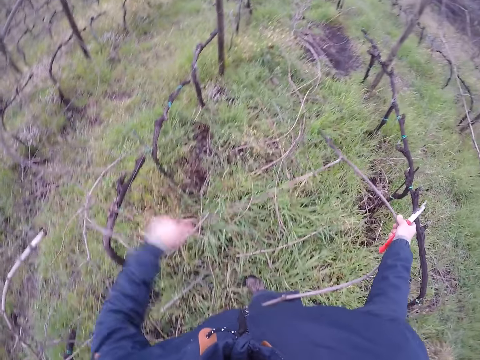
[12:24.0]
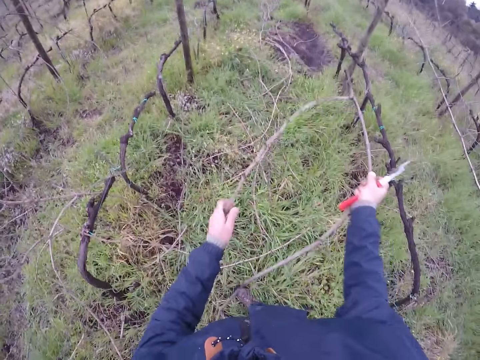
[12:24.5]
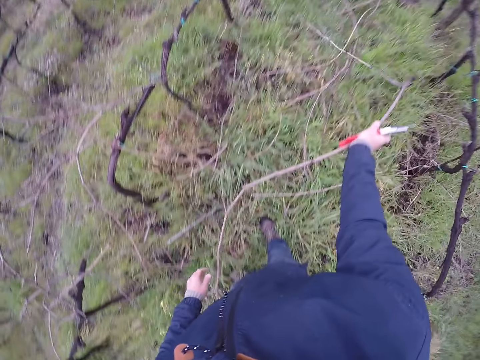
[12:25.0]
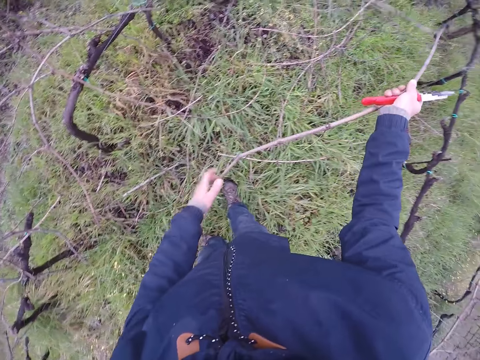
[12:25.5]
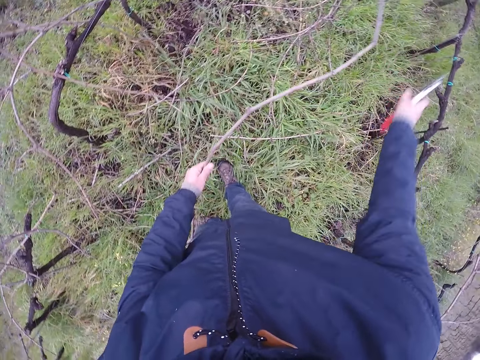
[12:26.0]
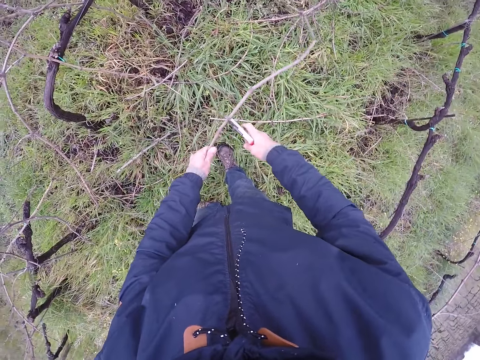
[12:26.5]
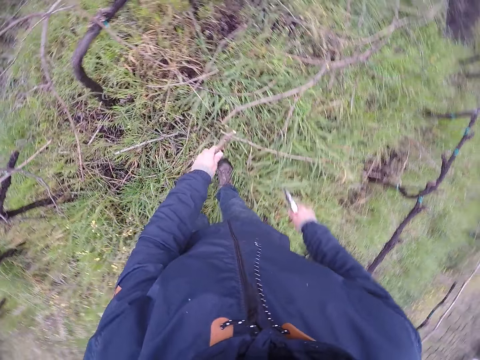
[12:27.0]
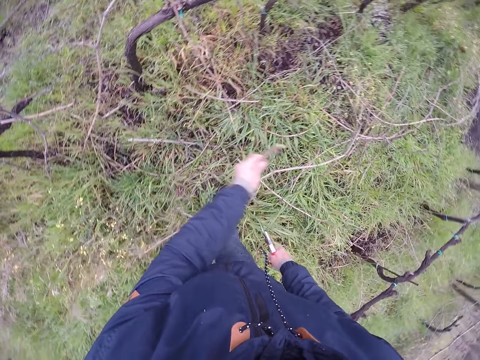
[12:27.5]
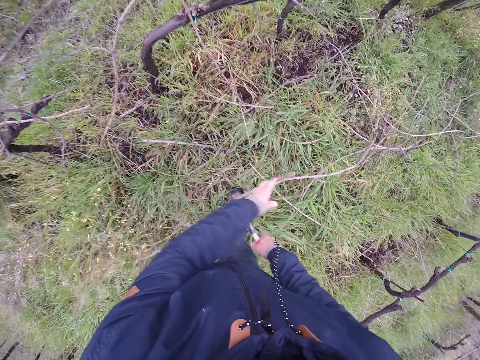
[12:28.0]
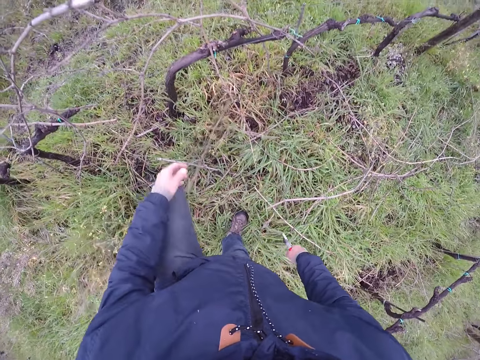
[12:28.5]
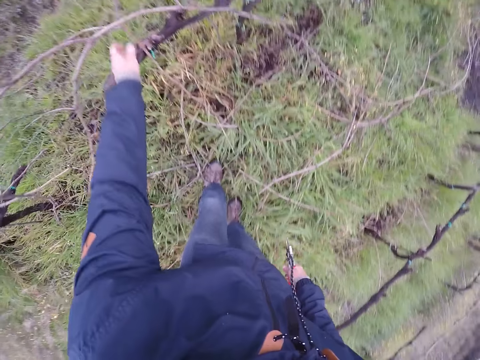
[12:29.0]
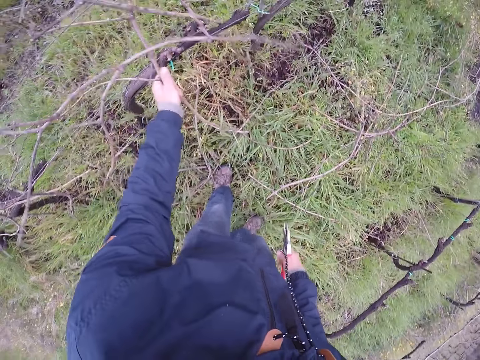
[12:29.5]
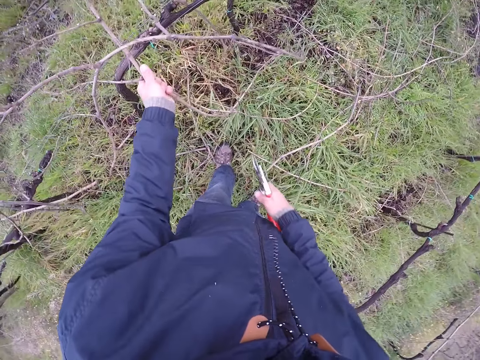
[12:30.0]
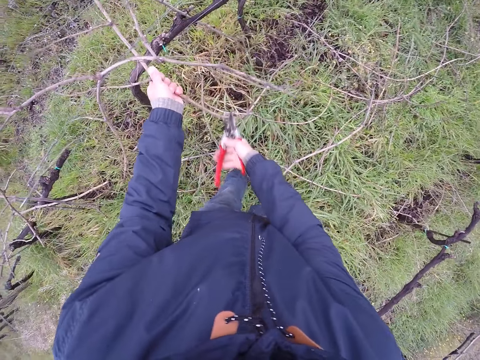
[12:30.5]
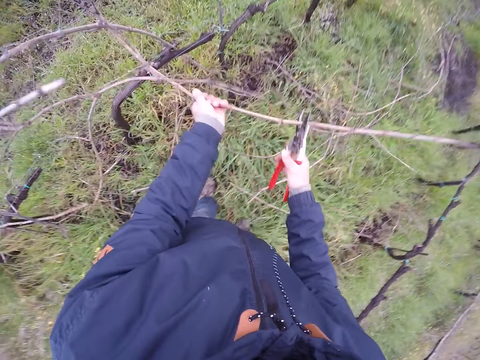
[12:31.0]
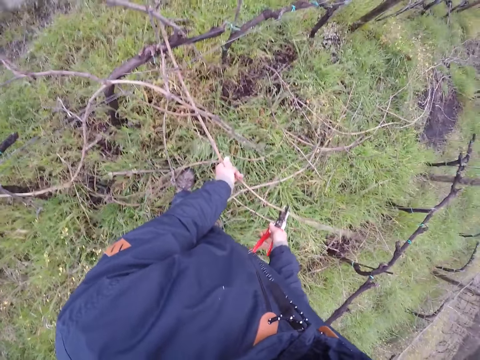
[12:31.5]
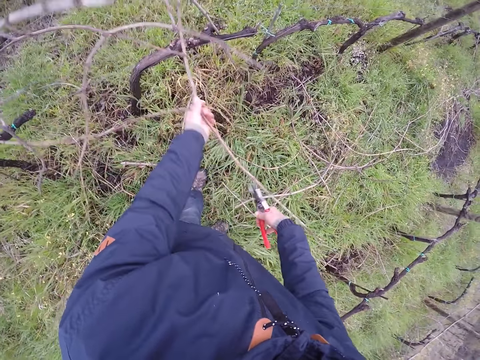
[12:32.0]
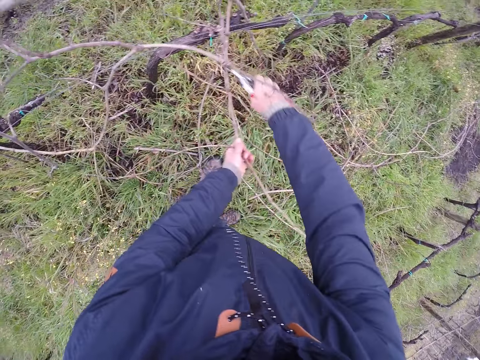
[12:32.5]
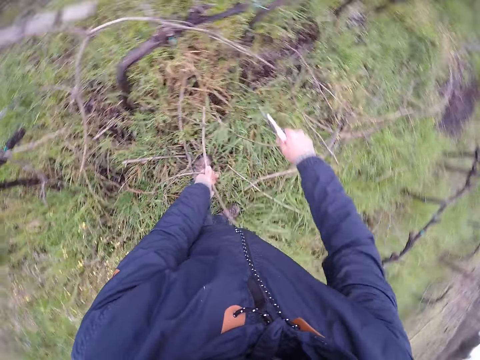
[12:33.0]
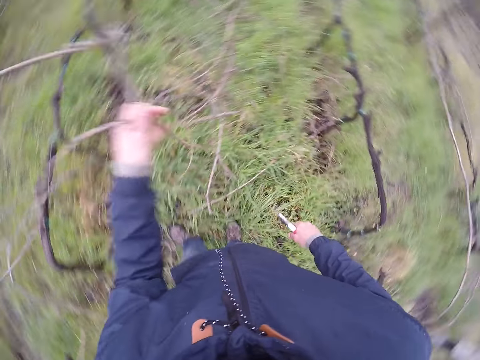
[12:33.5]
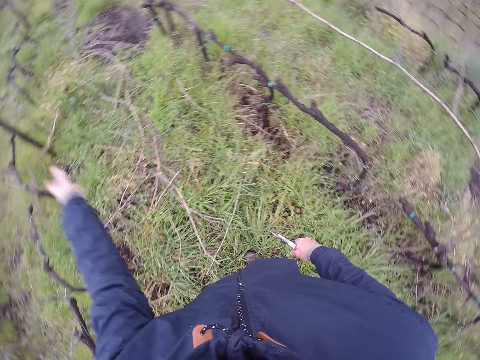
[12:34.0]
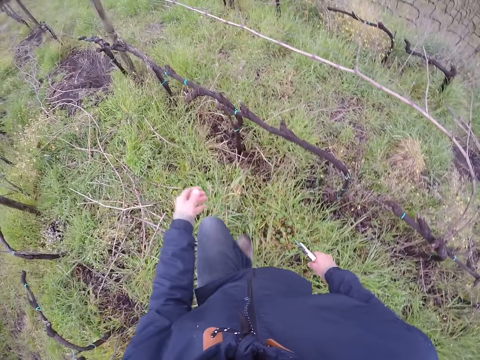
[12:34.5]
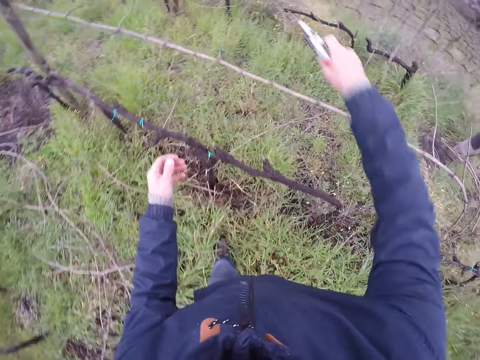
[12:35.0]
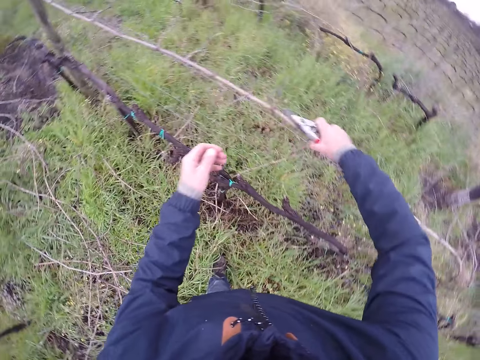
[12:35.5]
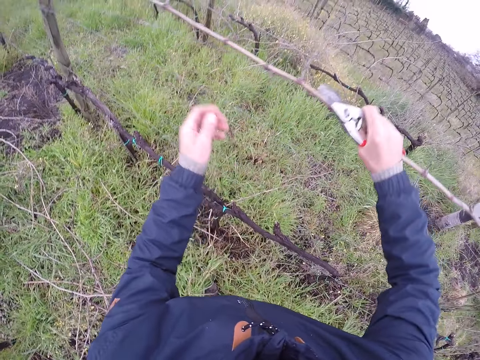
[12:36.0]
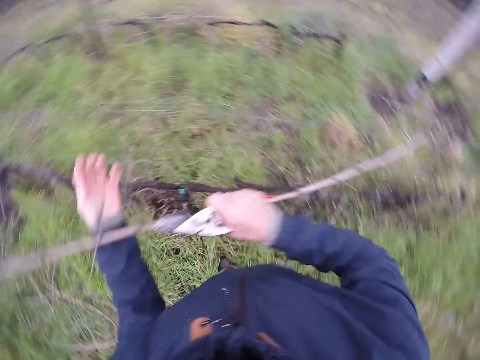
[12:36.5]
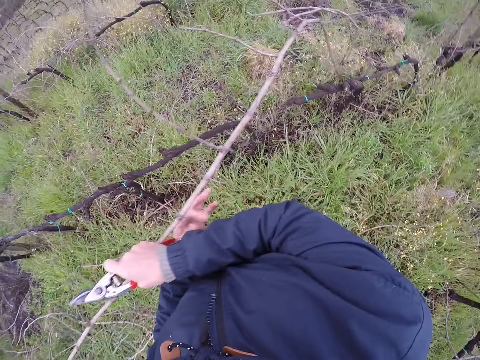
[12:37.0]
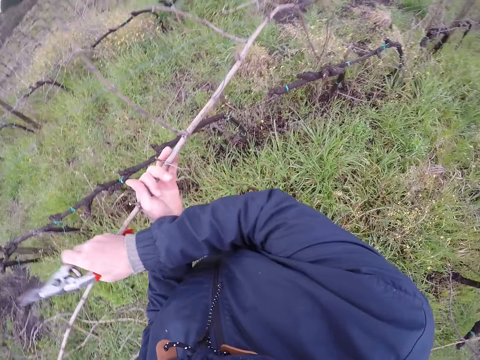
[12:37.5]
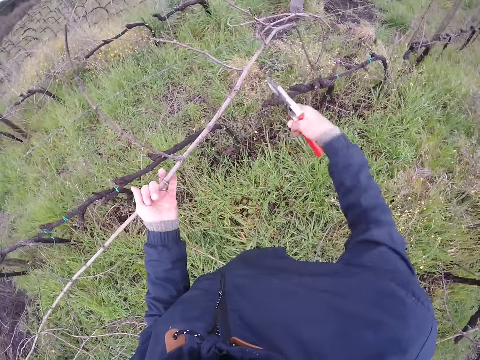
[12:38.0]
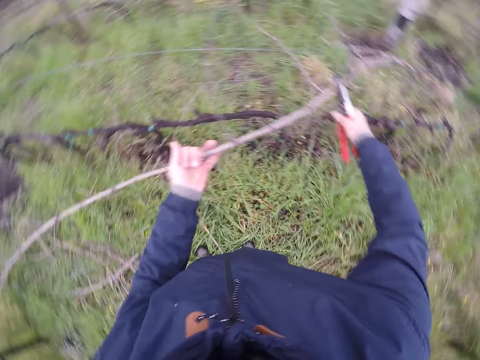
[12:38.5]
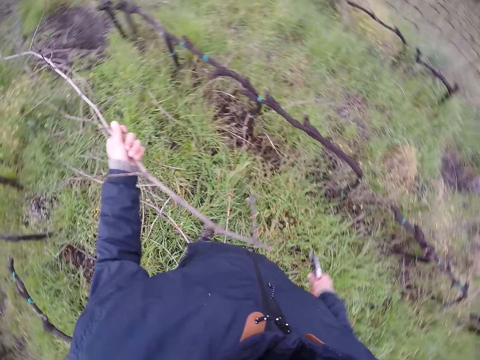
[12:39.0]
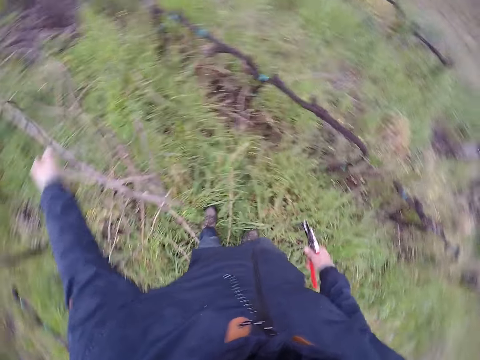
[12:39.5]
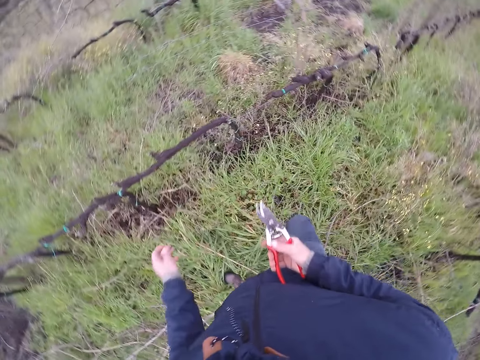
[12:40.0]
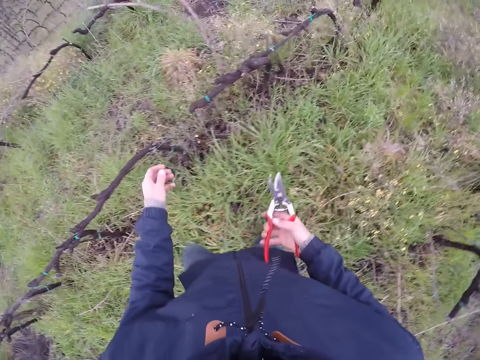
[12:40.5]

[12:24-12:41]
The camera wearer throws the branch on the ground. He cuts the branch with the cutter in his right hand. He drops the branch on the ground with his left hand. He holds a branch with his left hand. He moves the branch. He cuts the branch with the cutter, the pruning shears, in his right hand. He moves the branch. He drops the branch on the ground with his left hand. He holds a branch with his right hand. He moves the branch. He passes the branch from his left hand to his right hand. He cuts the branch with the cutter in his right hand. He drops the branch on the ground with his left hand. He moves the branch.

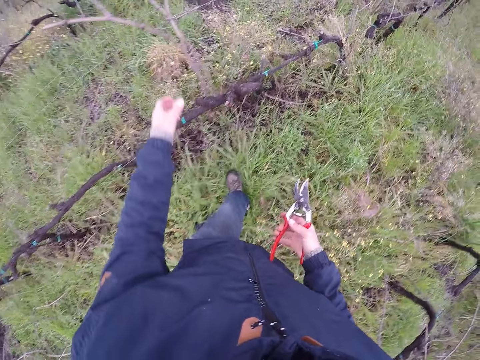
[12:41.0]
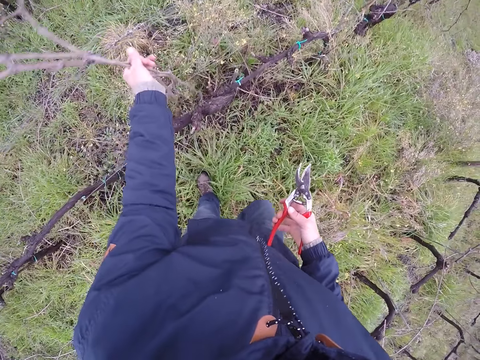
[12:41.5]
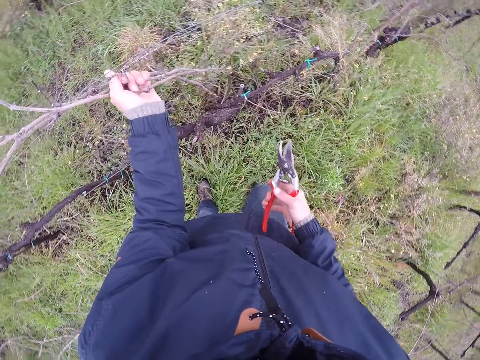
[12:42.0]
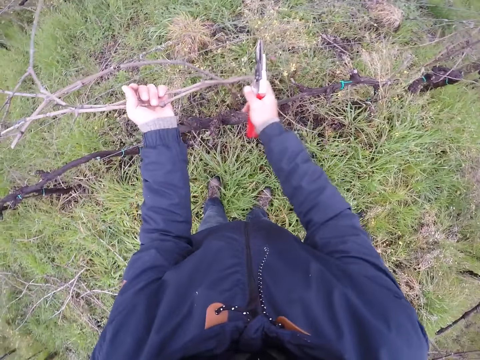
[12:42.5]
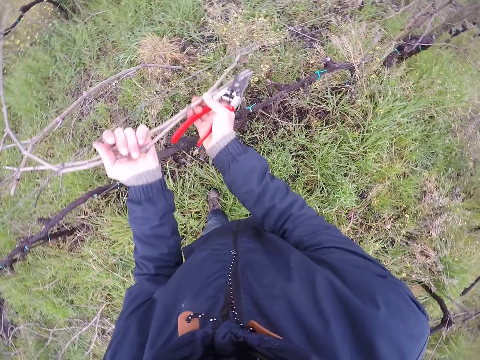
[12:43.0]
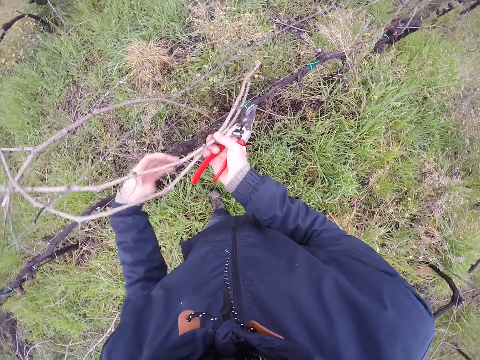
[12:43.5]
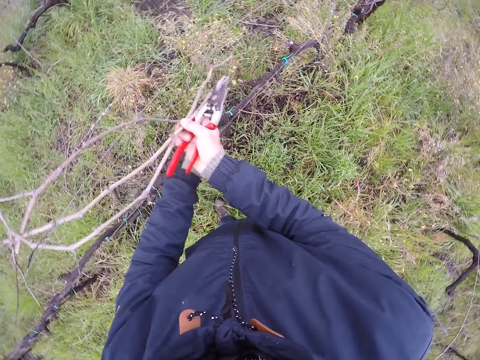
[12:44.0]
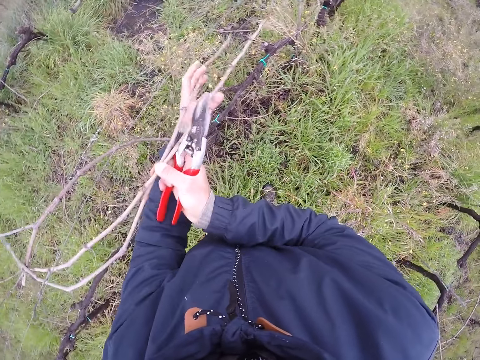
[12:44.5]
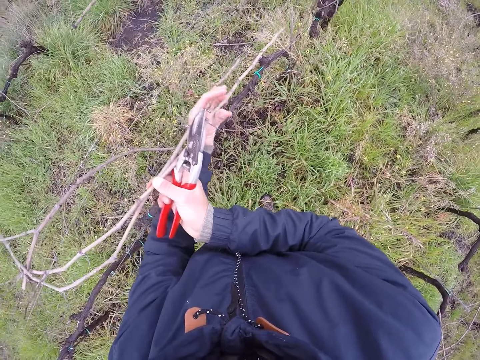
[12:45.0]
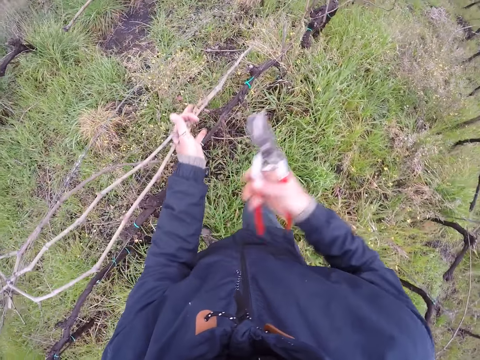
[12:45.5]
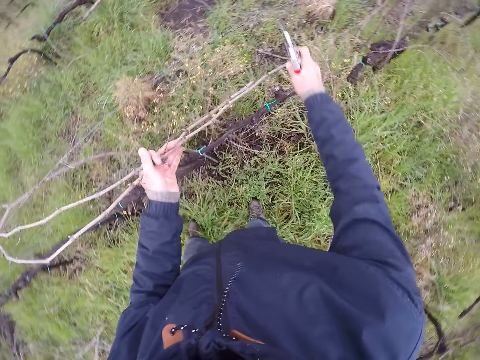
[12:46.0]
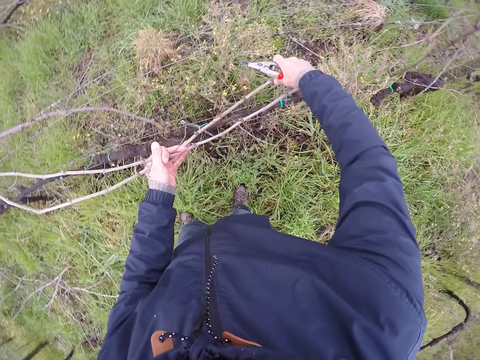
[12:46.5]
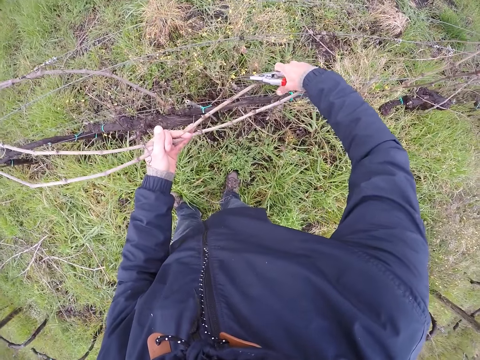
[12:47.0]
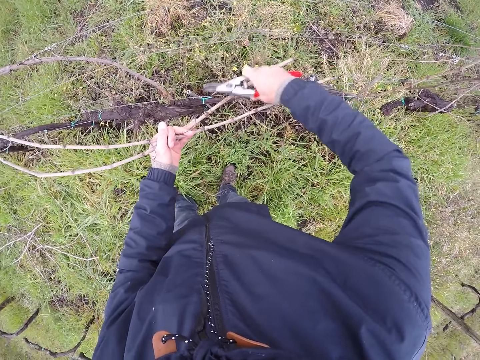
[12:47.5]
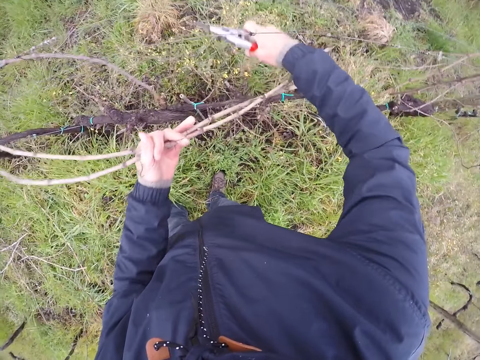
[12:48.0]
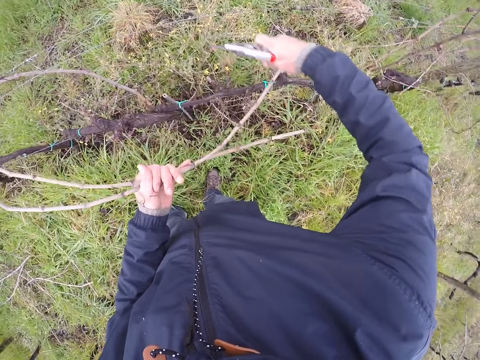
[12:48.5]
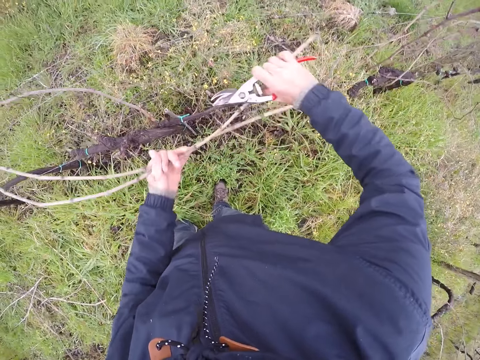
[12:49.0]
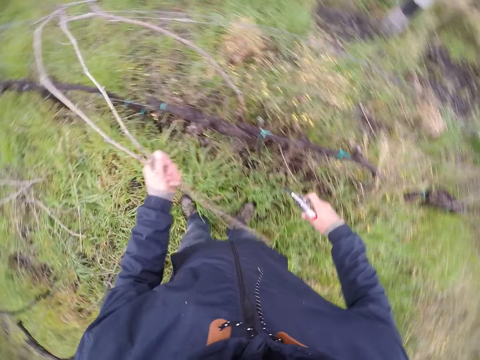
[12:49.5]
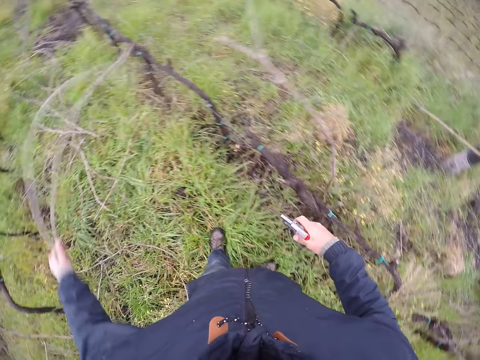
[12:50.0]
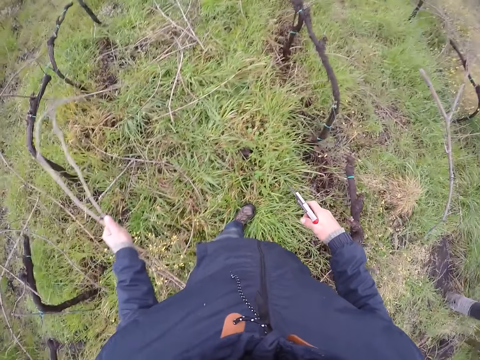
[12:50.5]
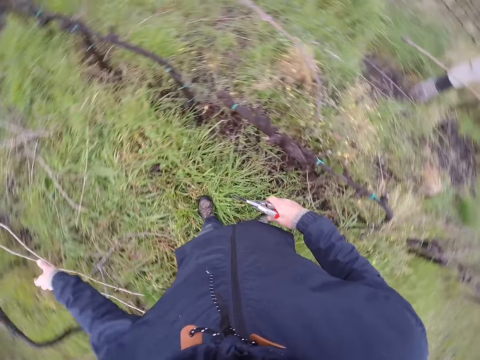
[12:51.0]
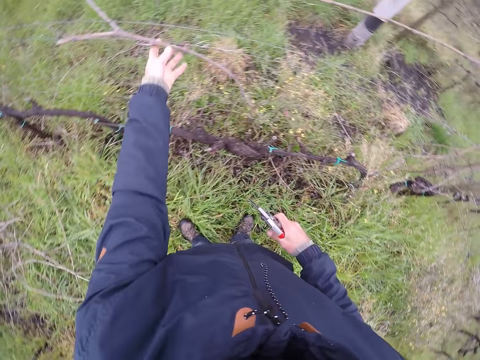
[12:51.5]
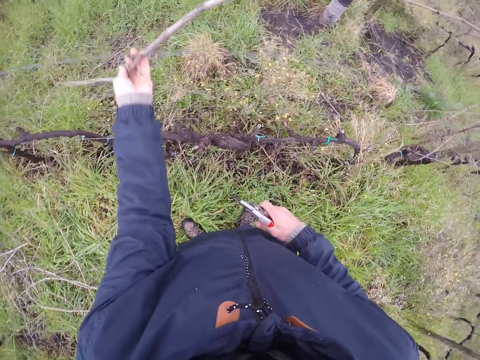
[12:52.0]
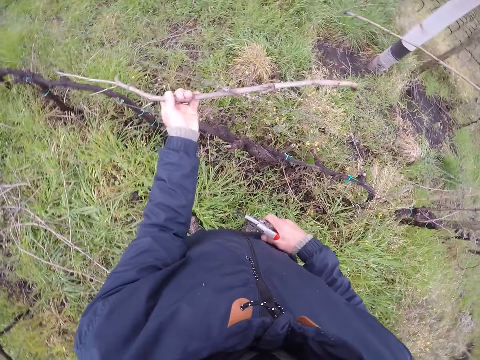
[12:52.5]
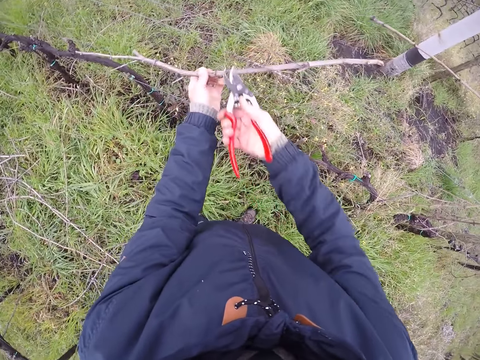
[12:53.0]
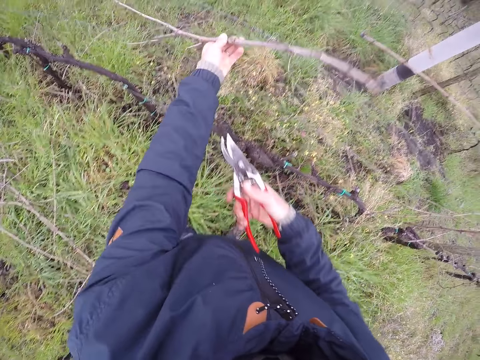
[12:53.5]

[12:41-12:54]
The camera wearer holds some branches with his left hand. He moves the branches. He holds the branches with both hands. He drops the branch on the ground with his left hand. He holds a branch with his left hand. He moves the branch. He cuts the branch node with the cutter in his right hand.
